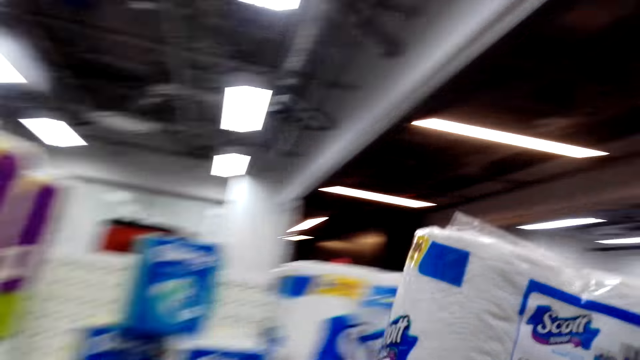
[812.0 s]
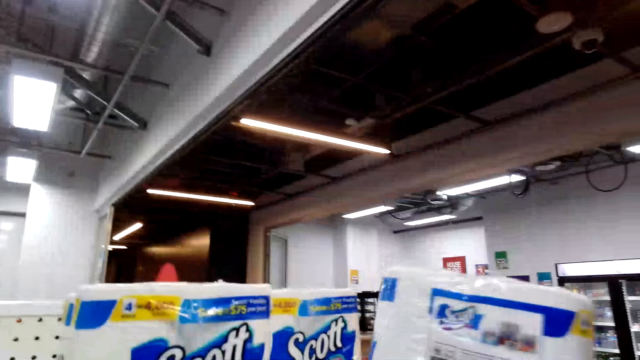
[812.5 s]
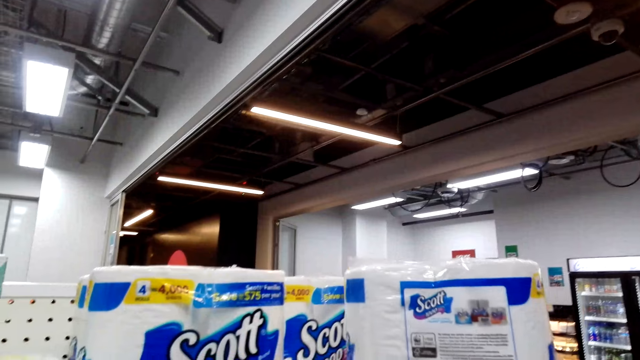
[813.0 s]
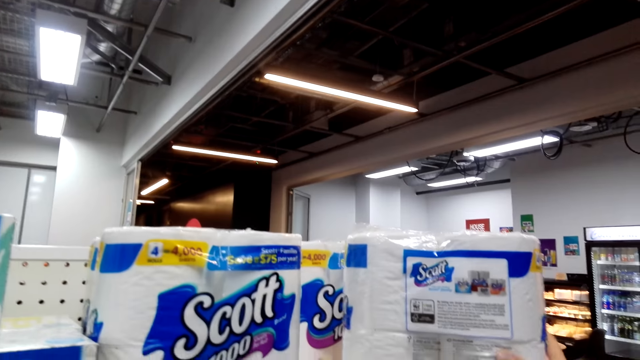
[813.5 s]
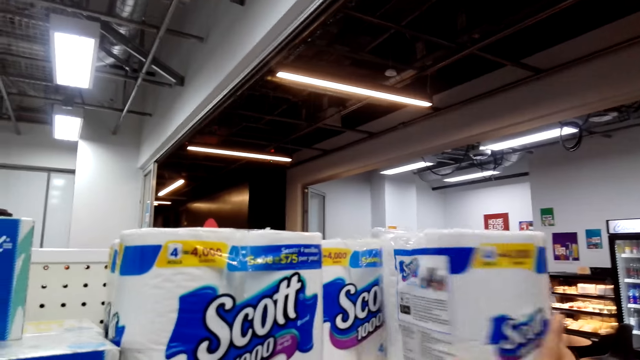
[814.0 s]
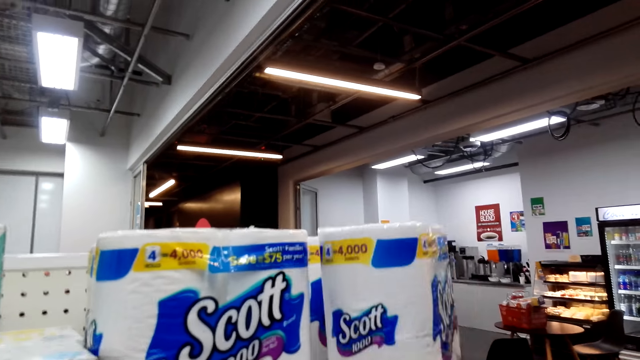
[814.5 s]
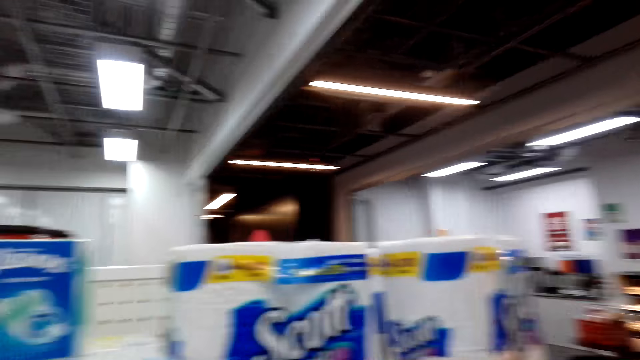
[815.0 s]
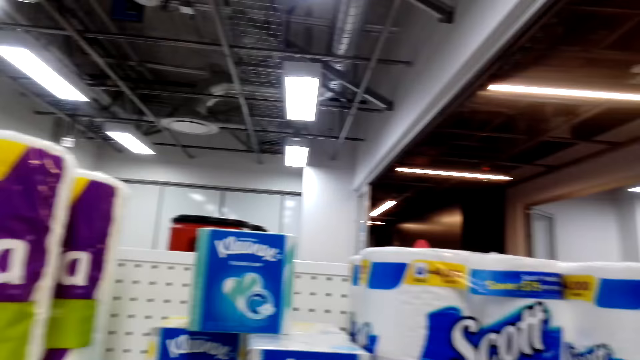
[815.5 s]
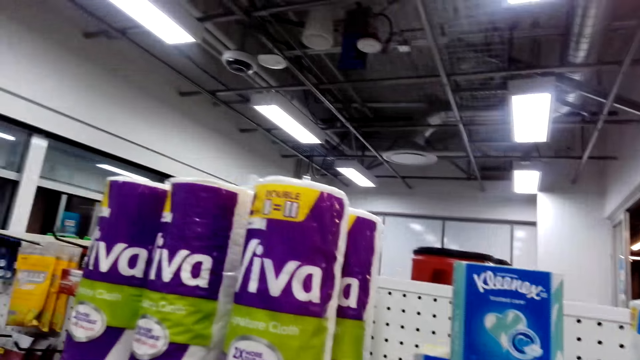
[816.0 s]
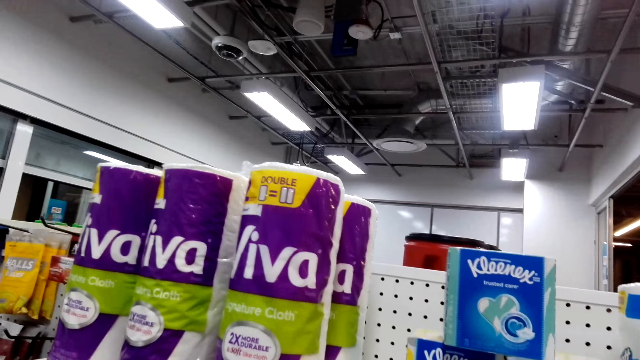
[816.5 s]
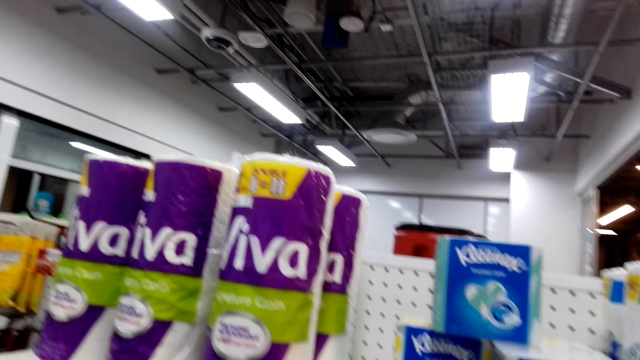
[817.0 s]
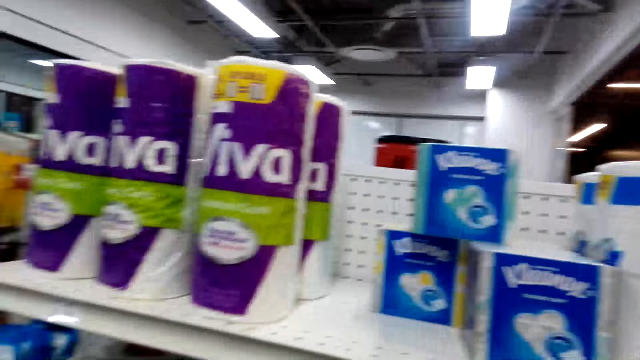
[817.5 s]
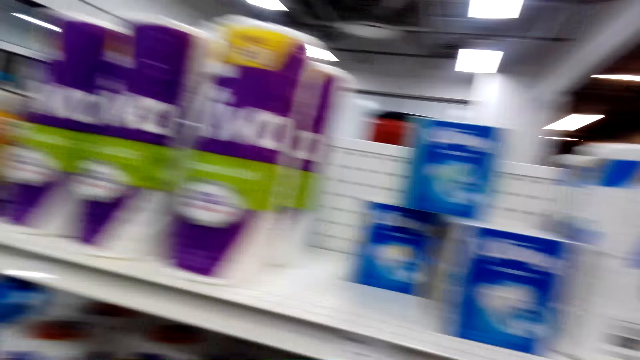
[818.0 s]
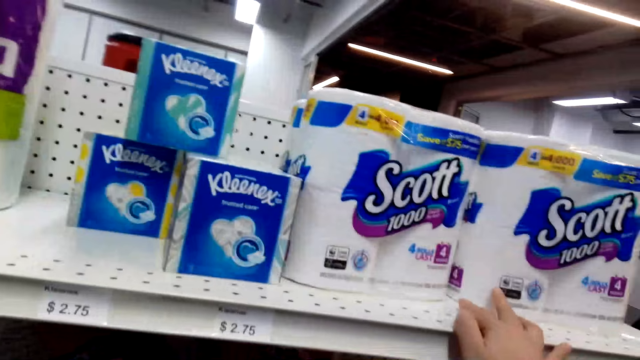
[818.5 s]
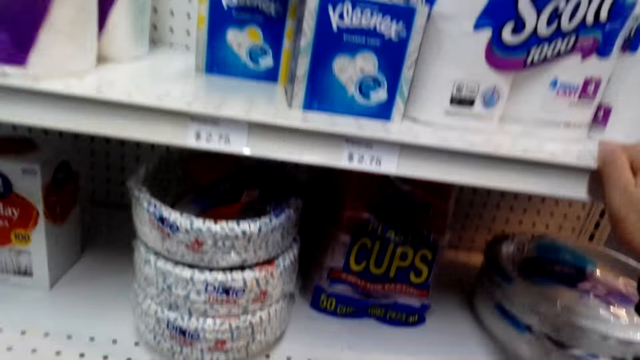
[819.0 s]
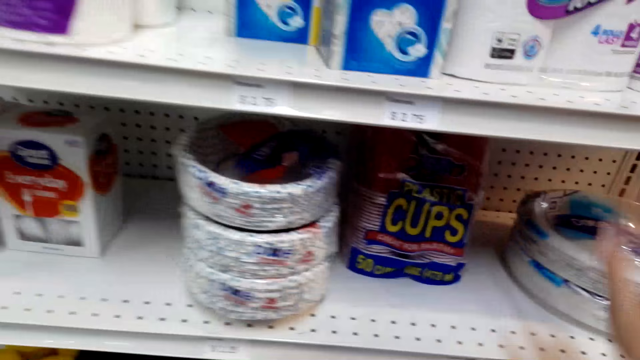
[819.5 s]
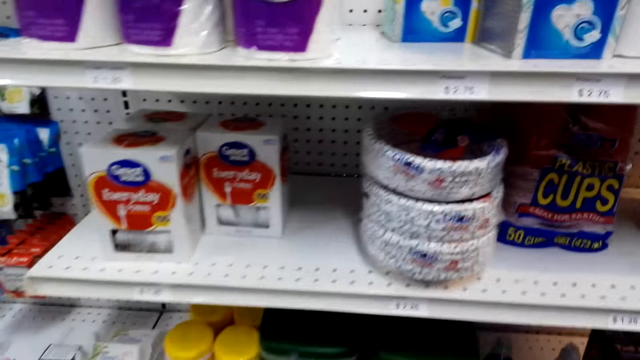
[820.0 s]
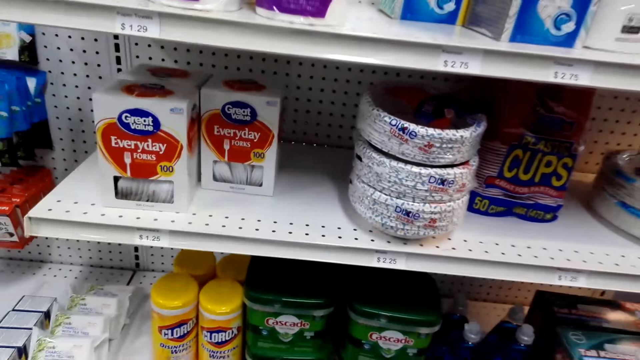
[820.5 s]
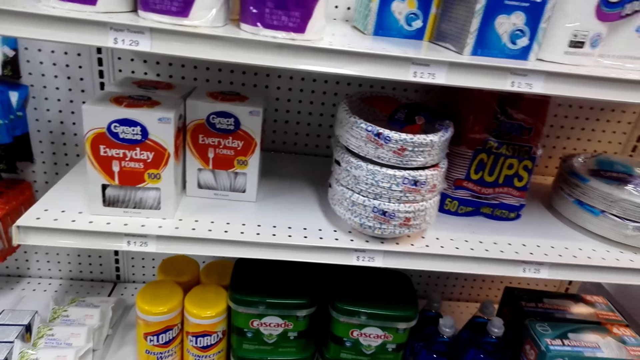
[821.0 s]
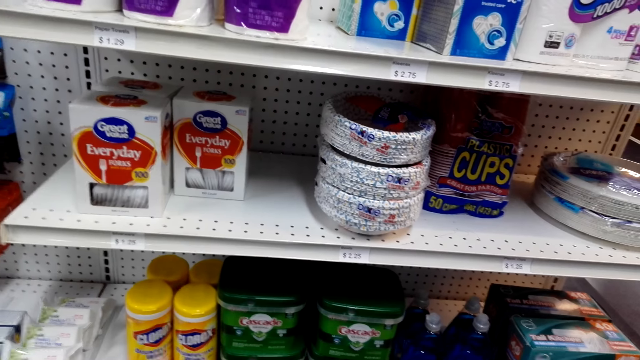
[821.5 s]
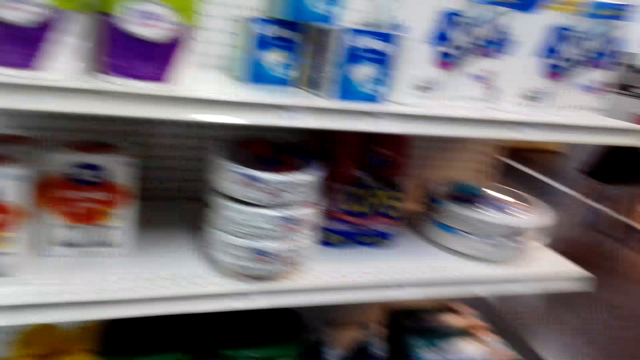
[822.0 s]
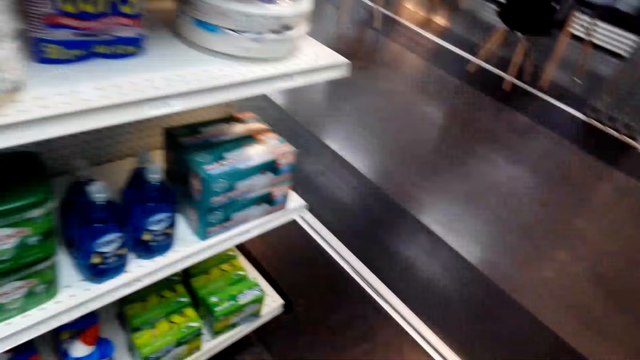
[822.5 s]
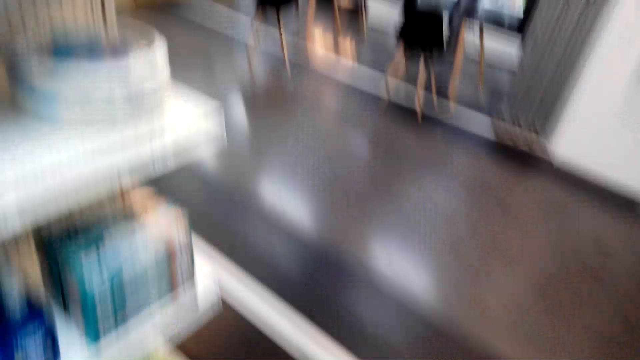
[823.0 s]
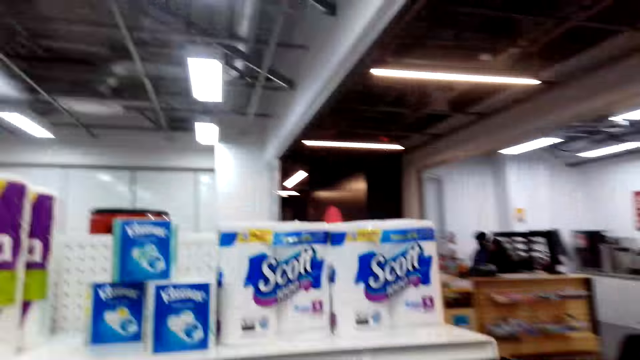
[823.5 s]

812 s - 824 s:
The camera wearer places the kitchen paper towel.

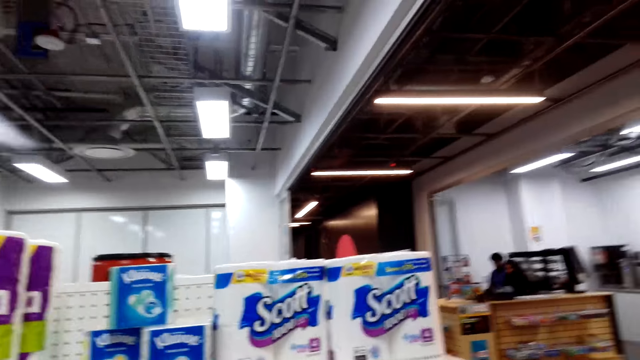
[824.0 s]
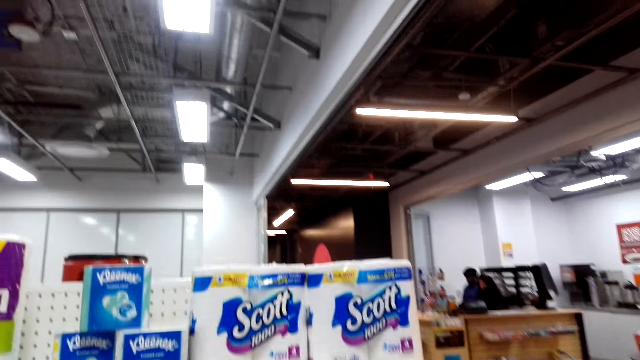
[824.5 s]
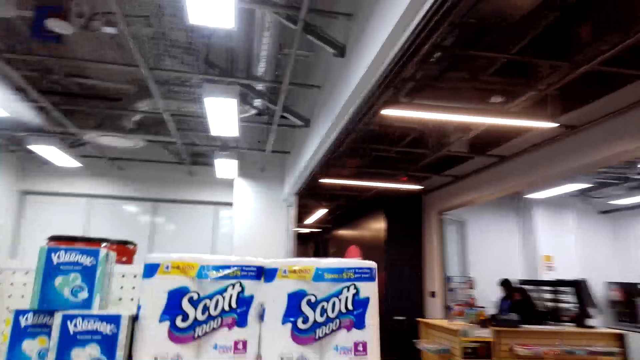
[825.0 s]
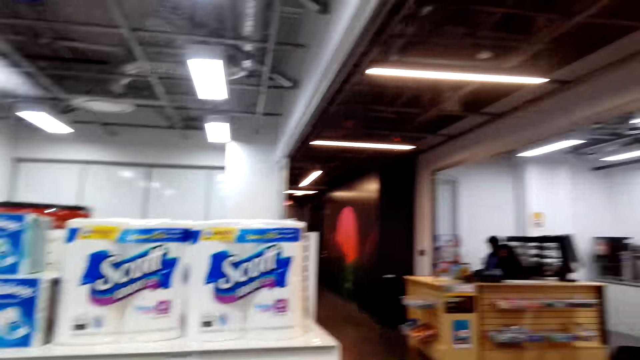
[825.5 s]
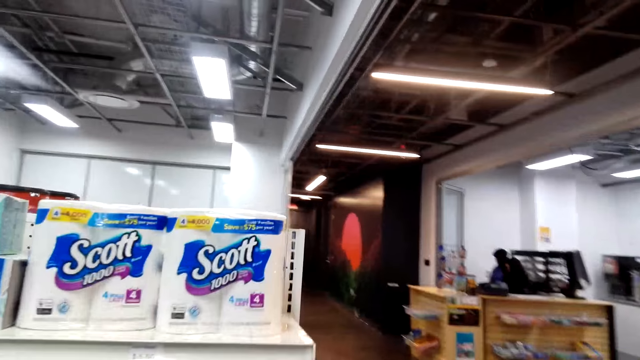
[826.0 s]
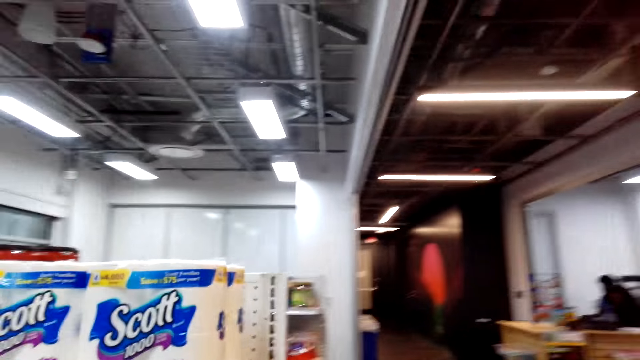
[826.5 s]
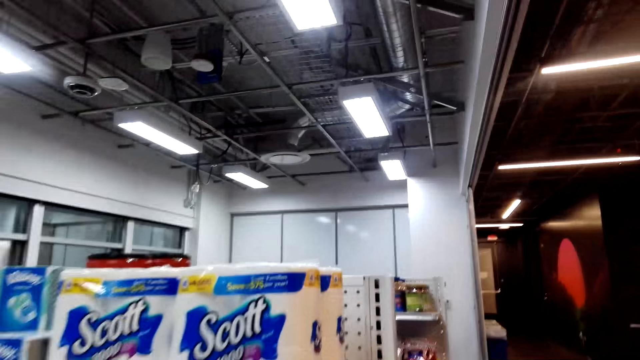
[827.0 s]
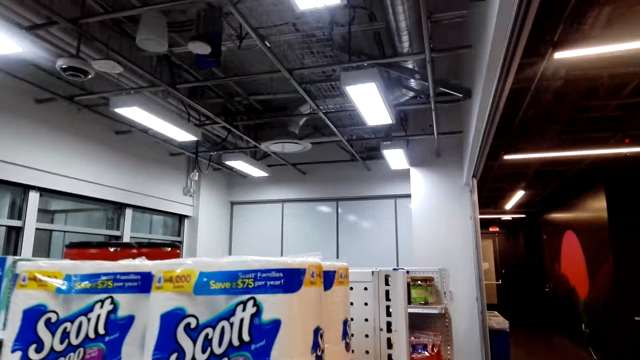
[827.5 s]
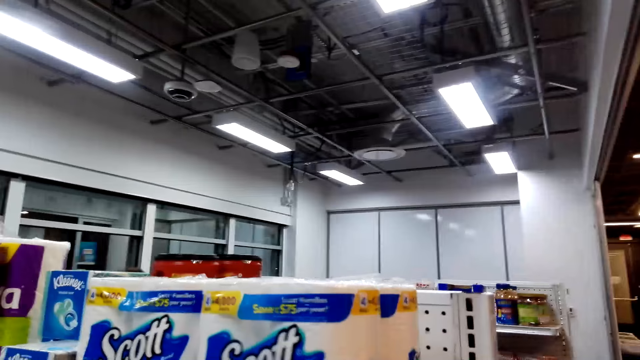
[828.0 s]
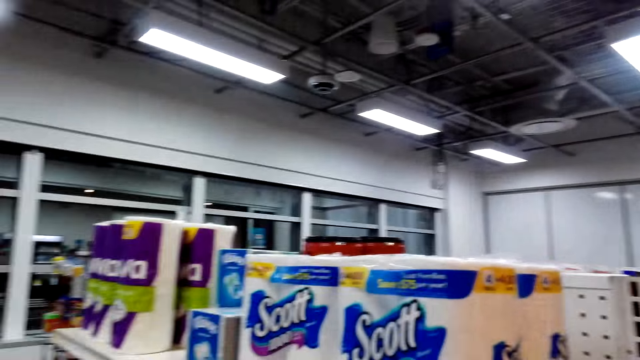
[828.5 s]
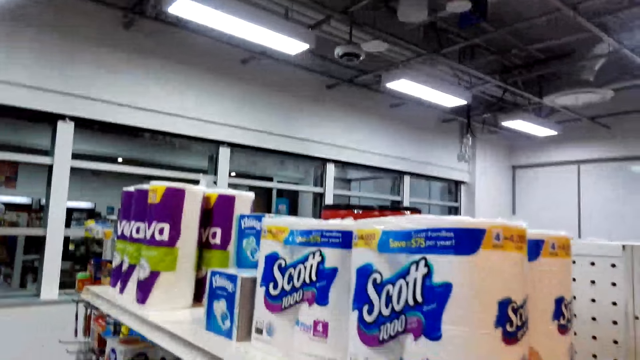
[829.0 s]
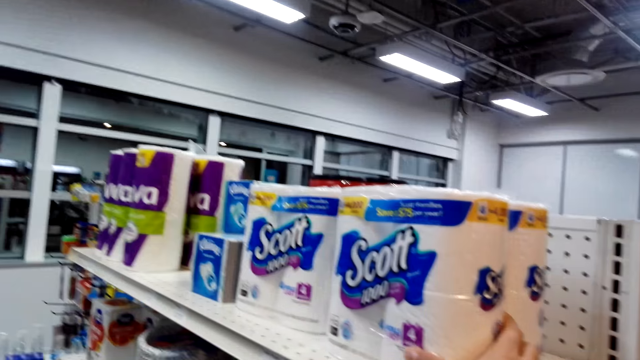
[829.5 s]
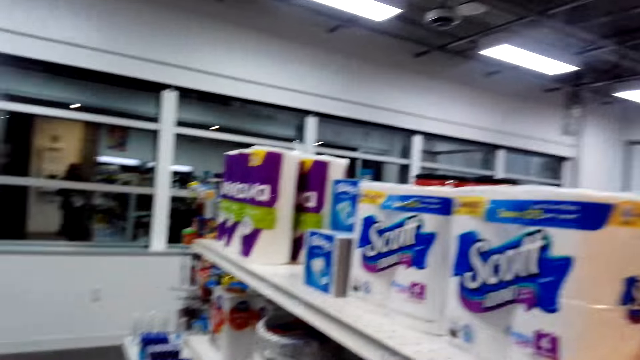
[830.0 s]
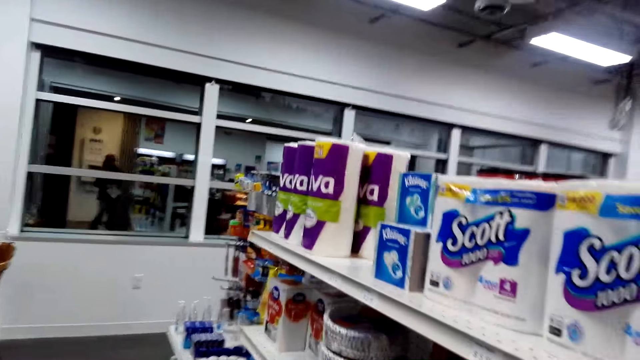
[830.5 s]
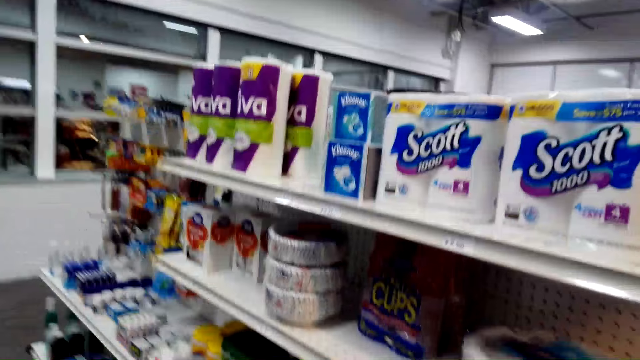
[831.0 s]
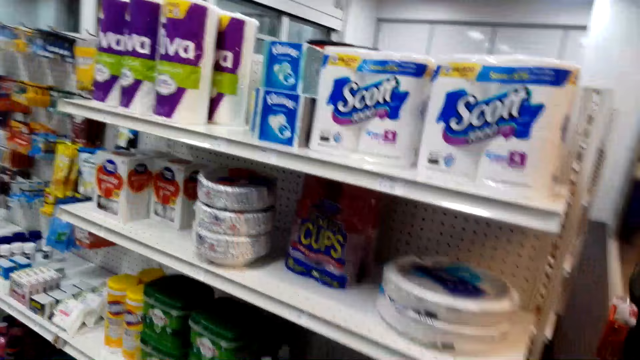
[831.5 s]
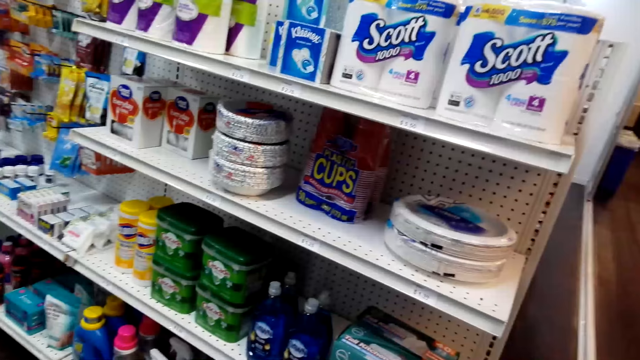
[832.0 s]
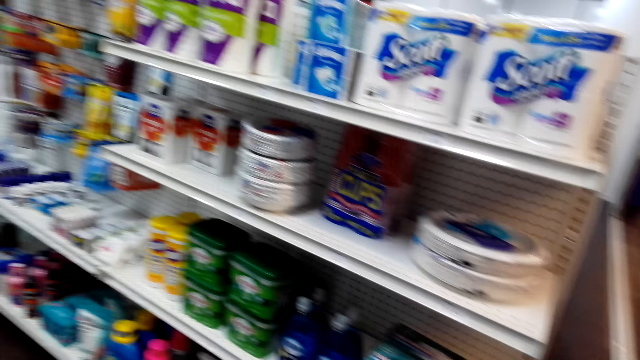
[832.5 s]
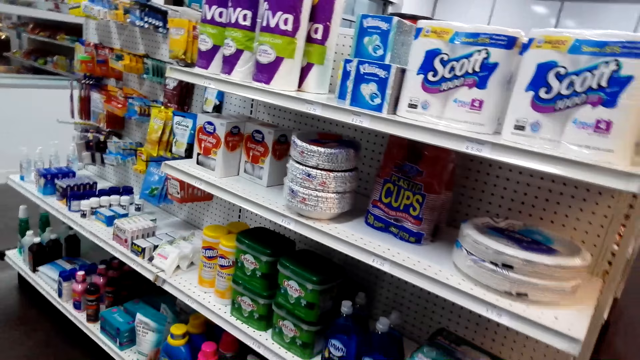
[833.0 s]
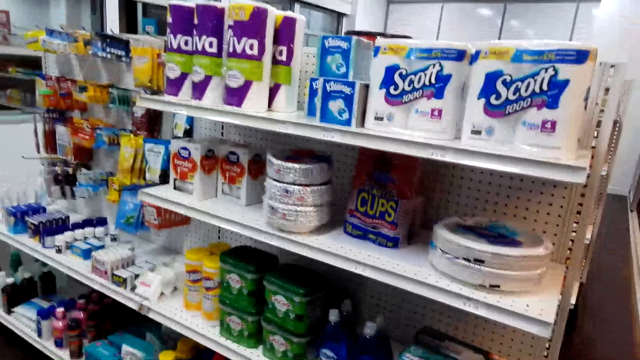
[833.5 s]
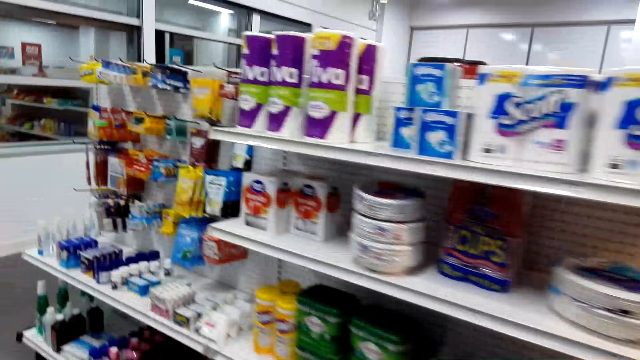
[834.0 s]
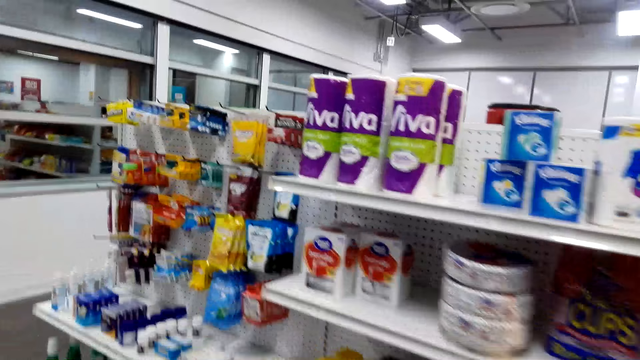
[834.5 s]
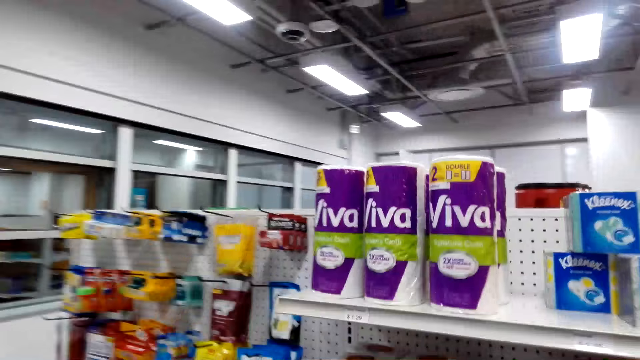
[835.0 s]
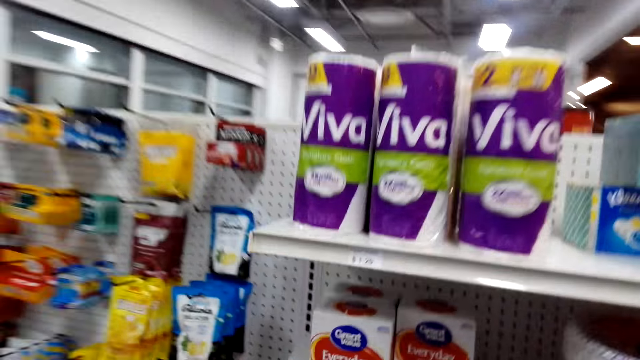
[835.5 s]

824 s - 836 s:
The camera wearer holds a kitchen towel on the shelf. They walk around in the store.
